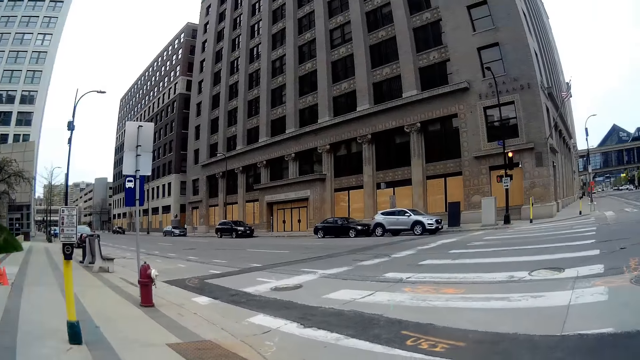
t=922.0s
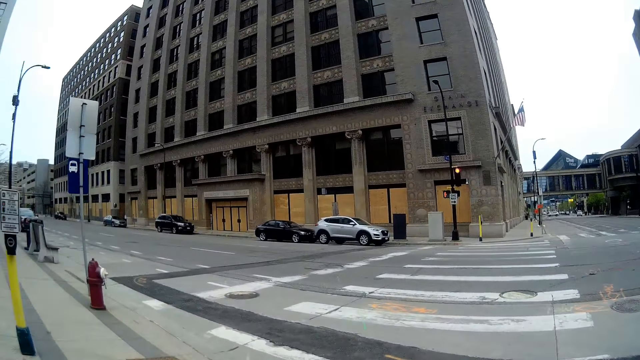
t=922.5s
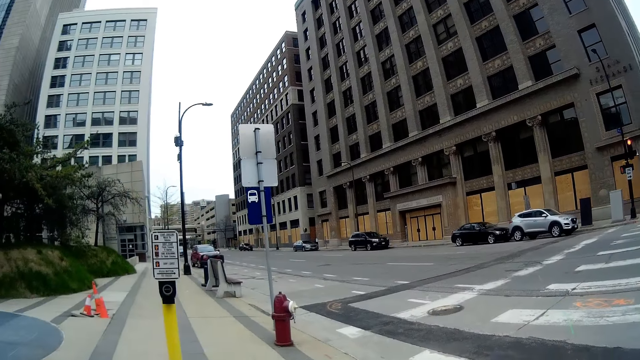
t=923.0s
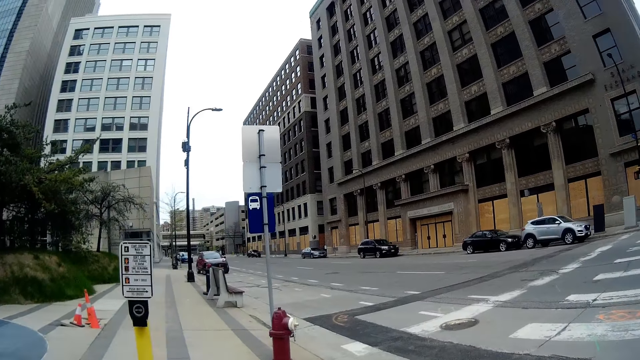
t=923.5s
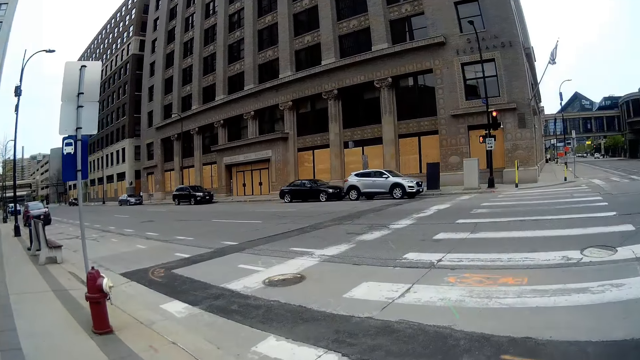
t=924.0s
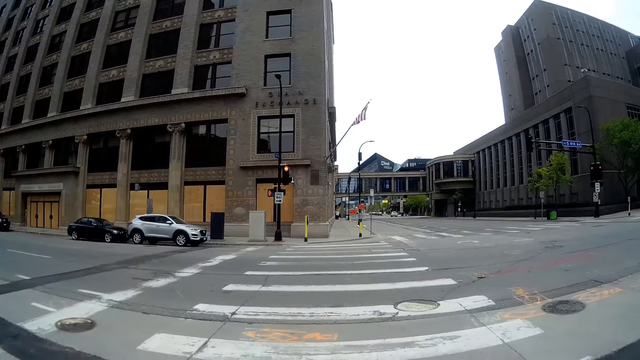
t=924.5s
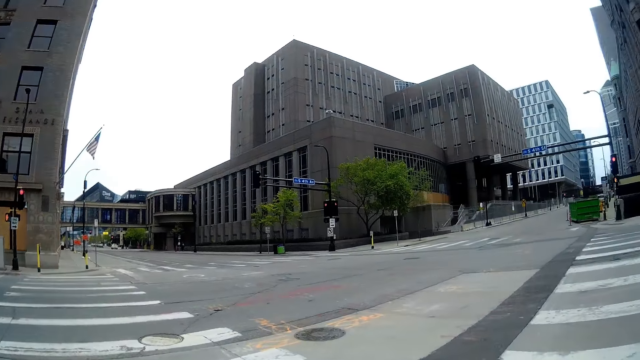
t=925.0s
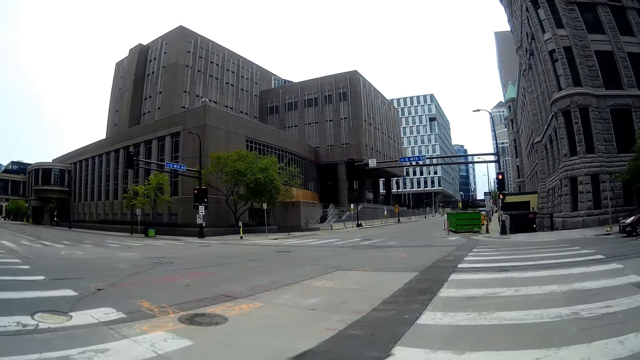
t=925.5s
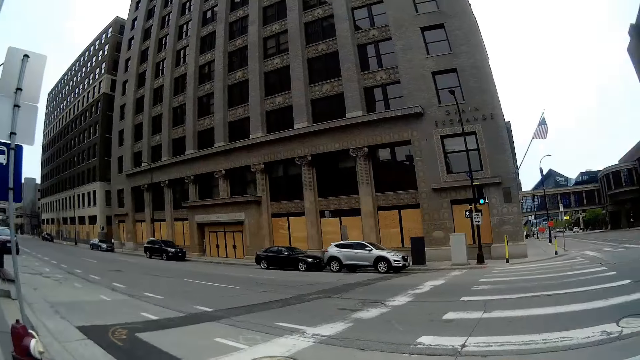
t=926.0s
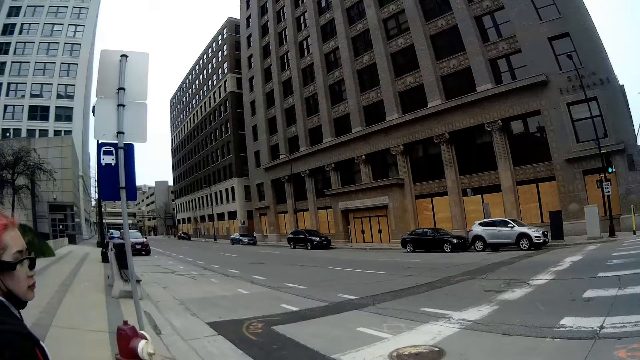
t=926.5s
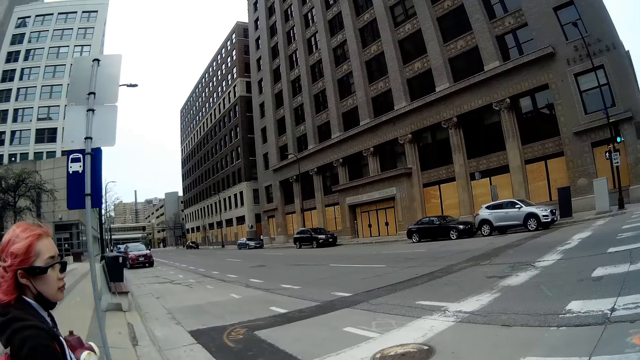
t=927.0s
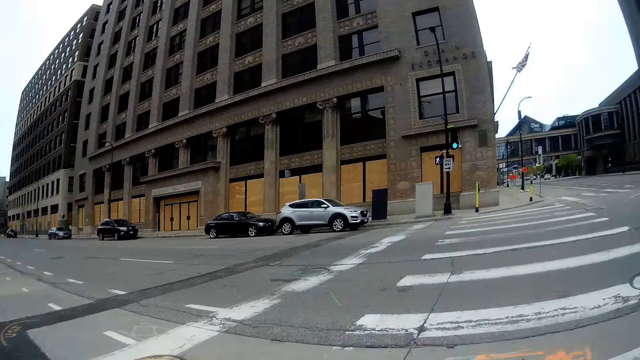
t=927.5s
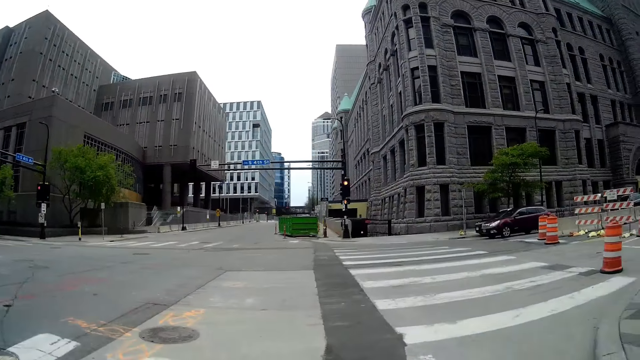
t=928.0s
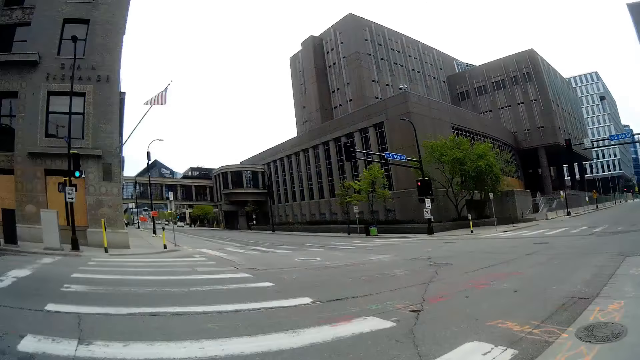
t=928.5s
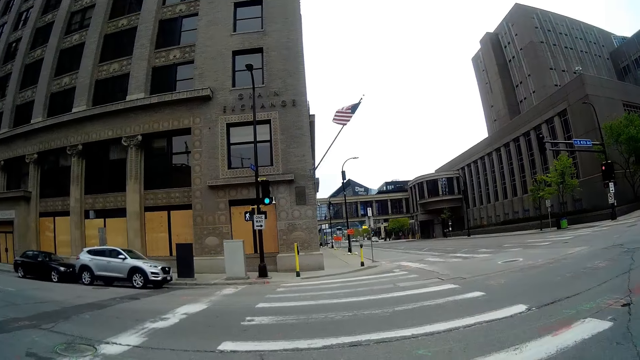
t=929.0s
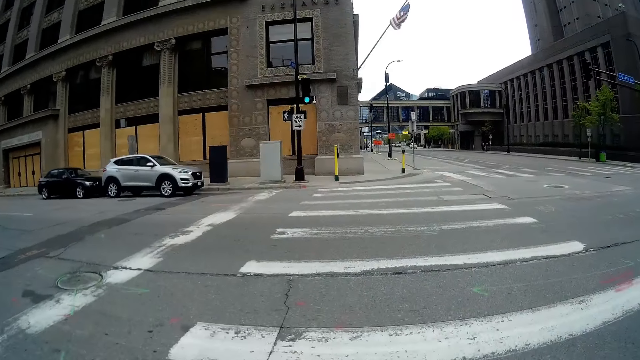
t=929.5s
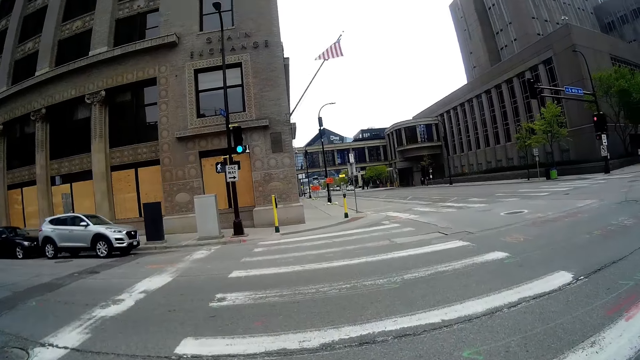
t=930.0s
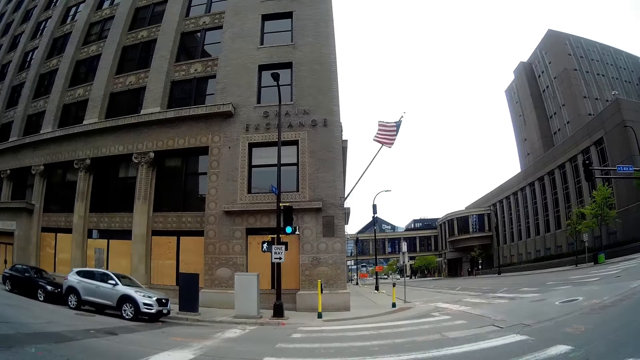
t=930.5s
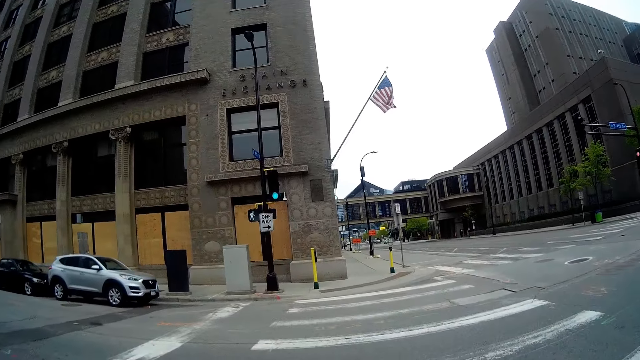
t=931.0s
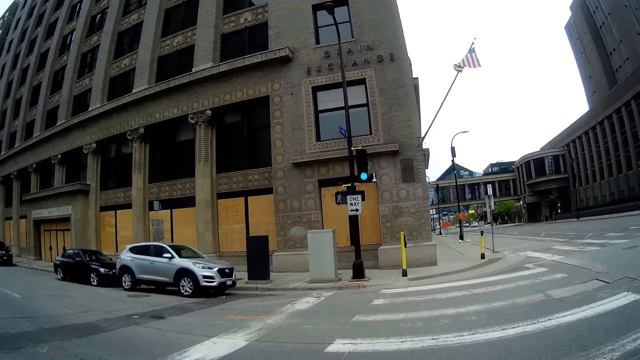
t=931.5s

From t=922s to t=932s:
The camera wearer and the woman walk over a zebra crossing.

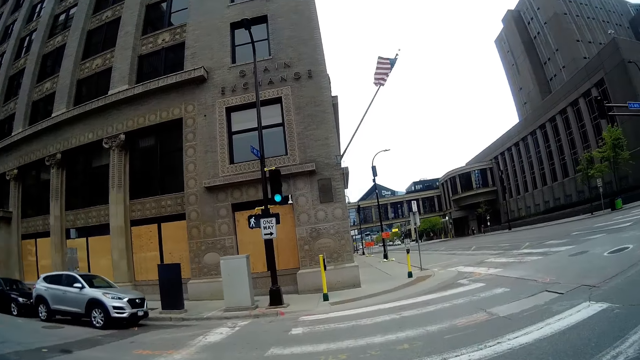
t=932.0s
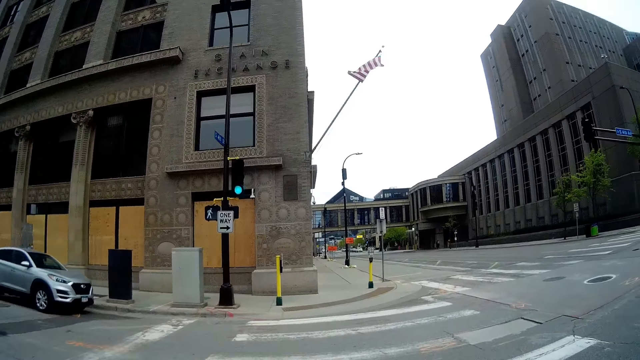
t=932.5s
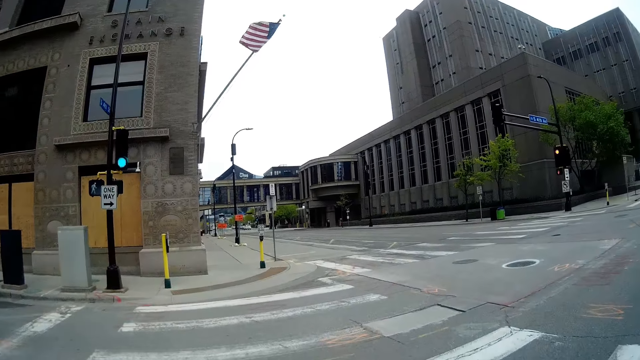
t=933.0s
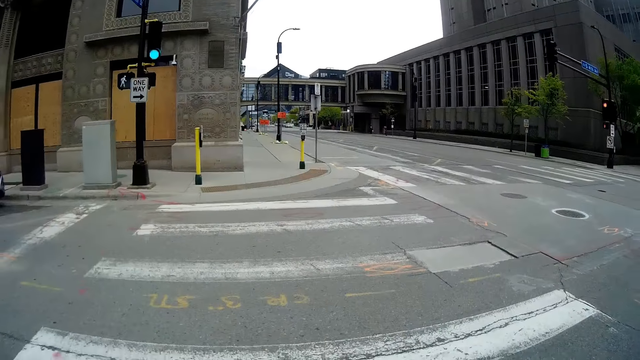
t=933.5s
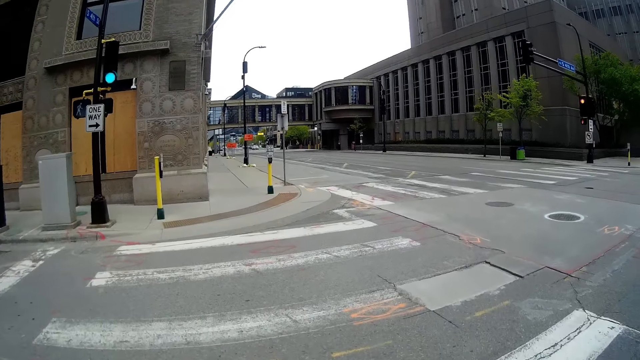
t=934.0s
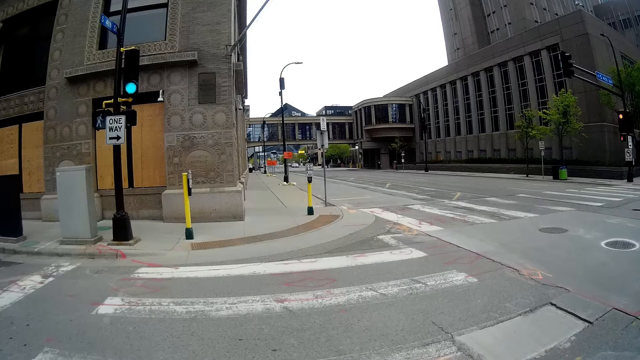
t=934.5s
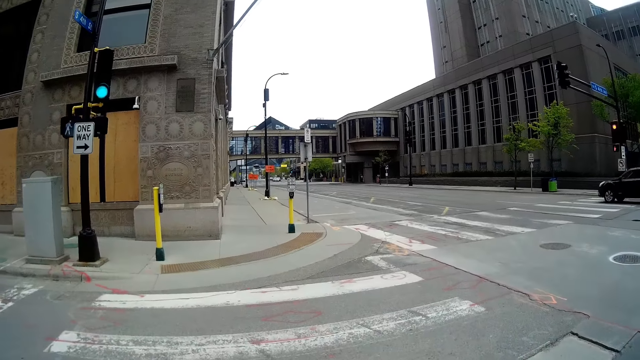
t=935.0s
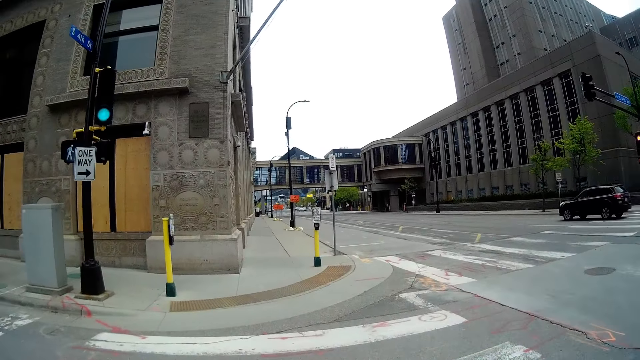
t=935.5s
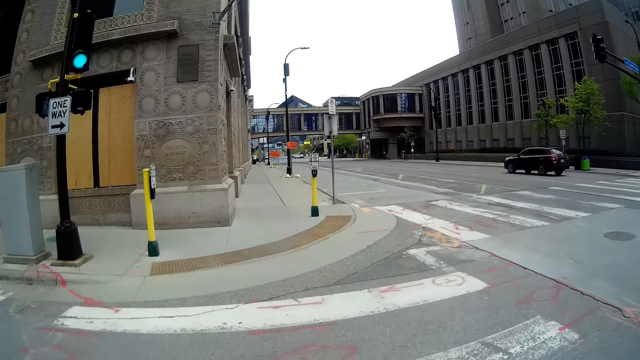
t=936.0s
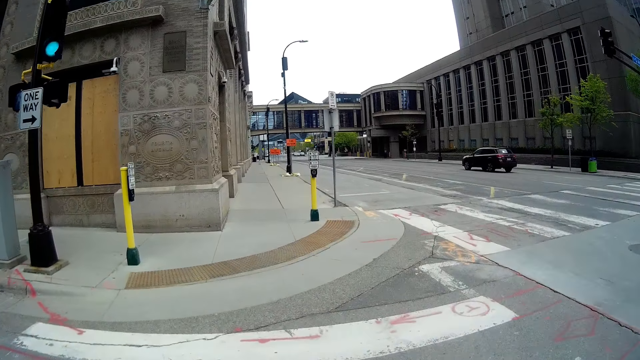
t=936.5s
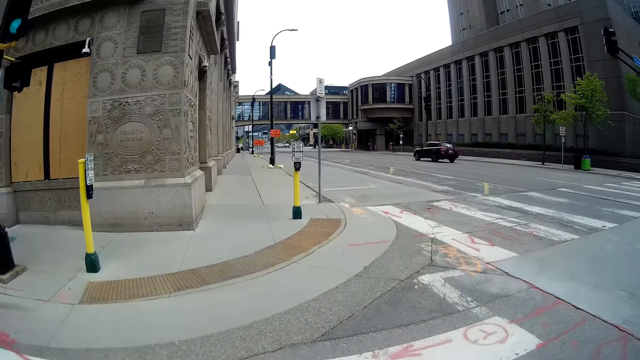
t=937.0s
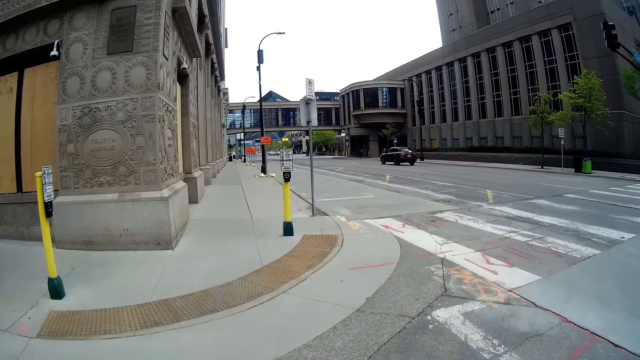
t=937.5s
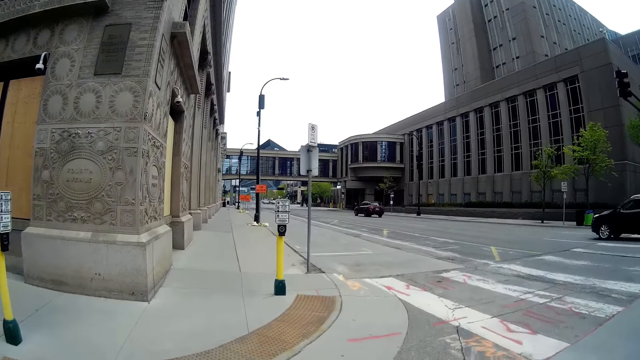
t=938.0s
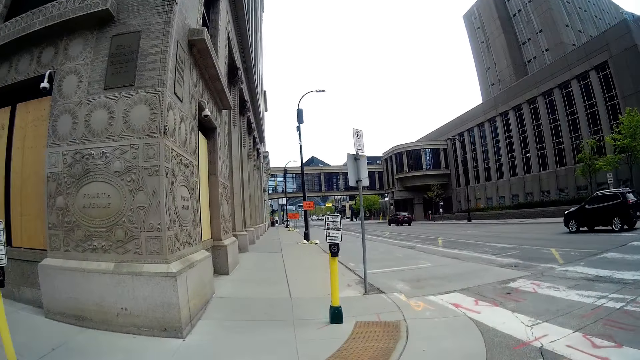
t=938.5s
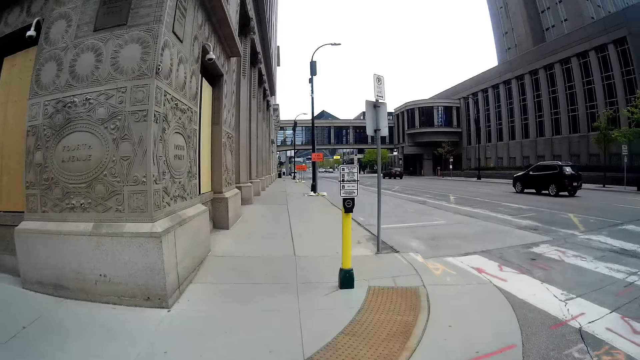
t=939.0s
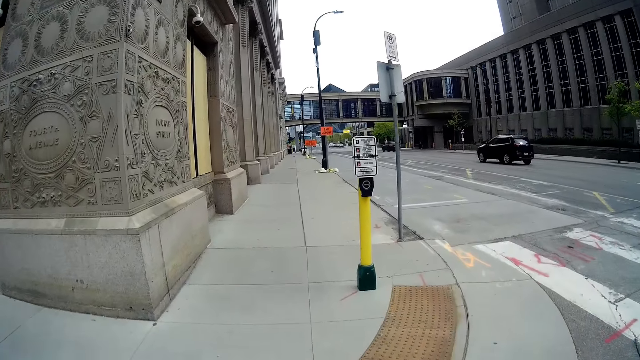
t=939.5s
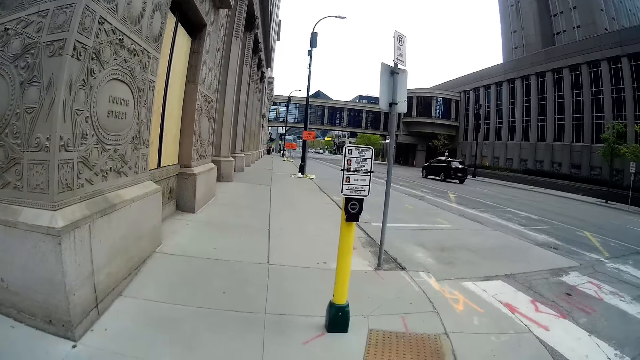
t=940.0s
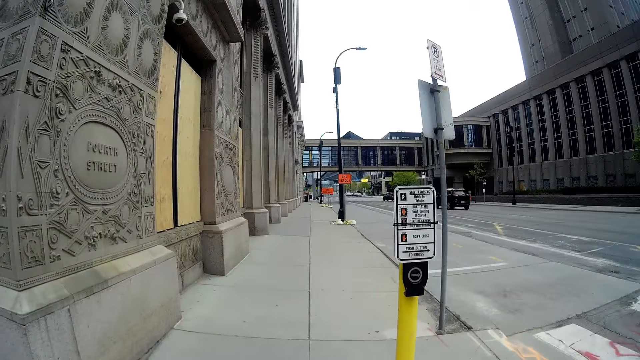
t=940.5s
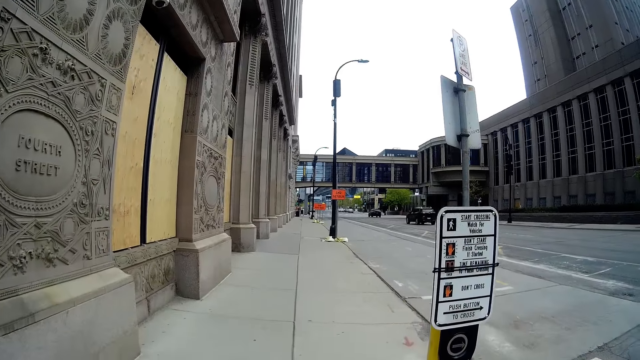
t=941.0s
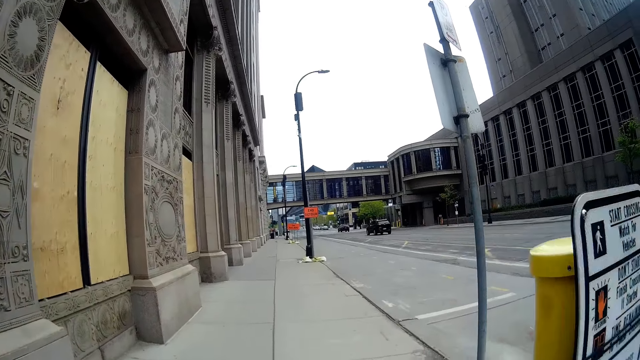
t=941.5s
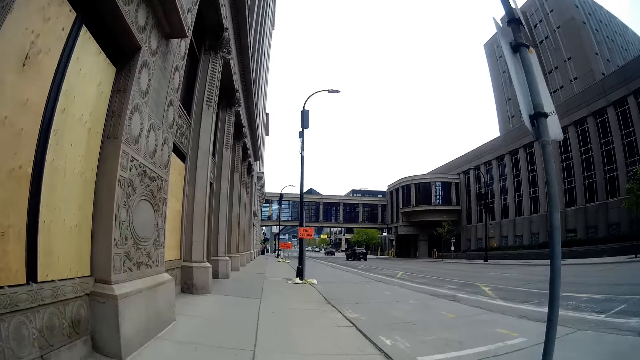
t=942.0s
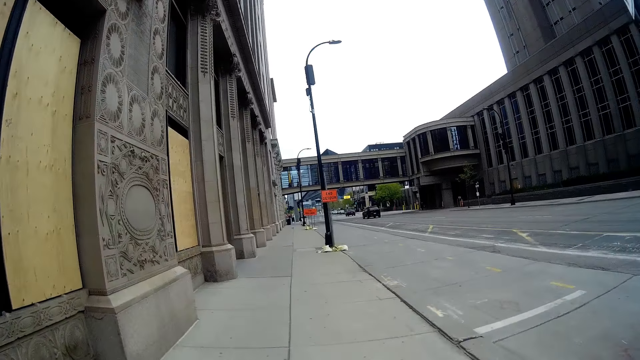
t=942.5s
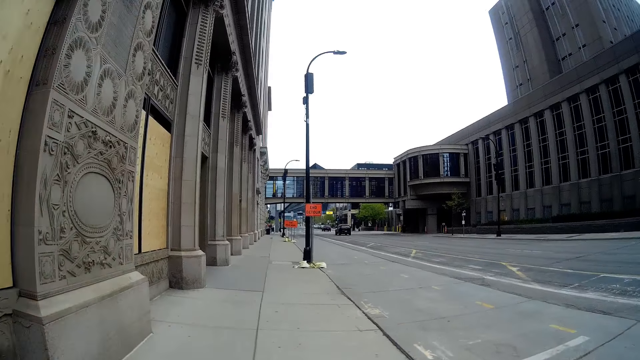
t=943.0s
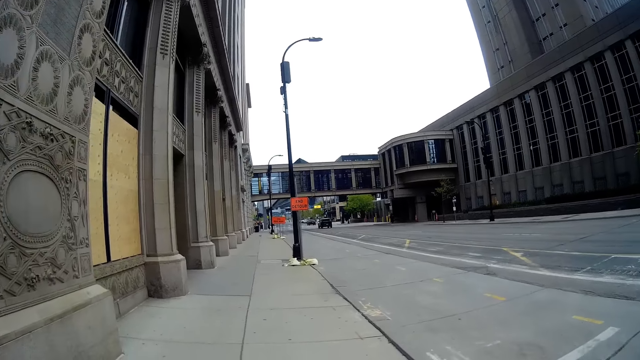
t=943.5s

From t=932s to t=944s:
A black SUV drives past the camera wearer and the woman. It drives past them again. The camera wearer and the woman walk along the street.
